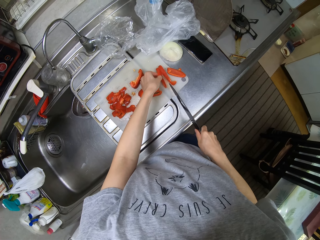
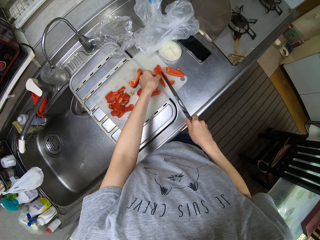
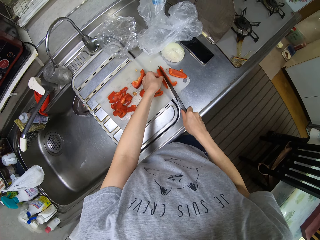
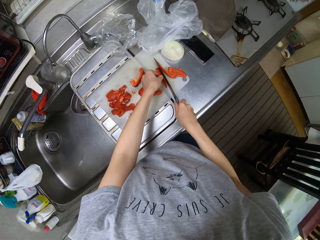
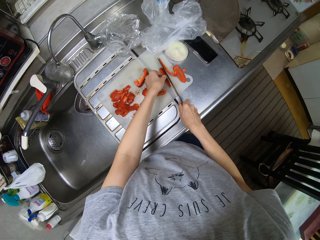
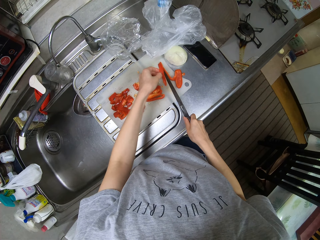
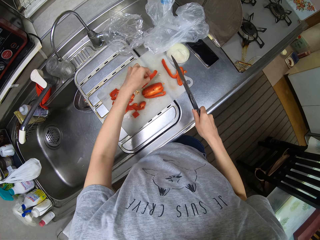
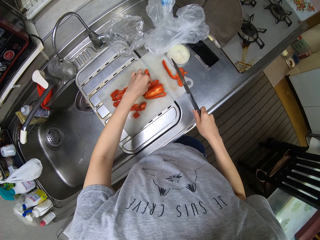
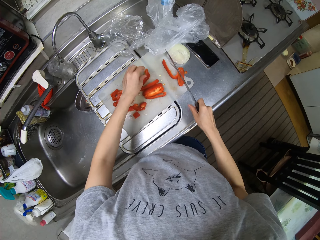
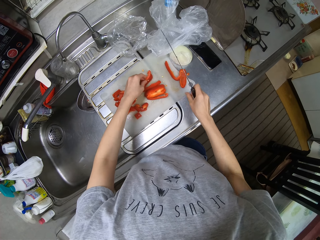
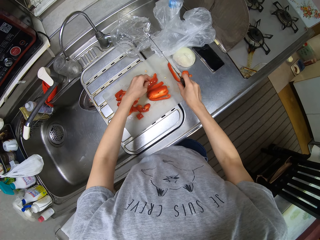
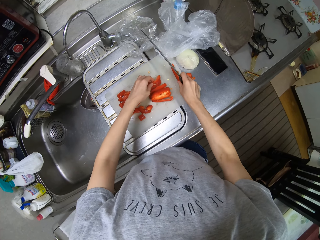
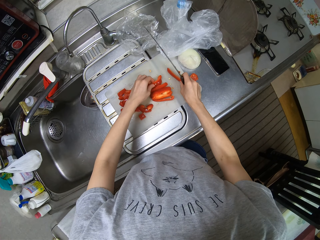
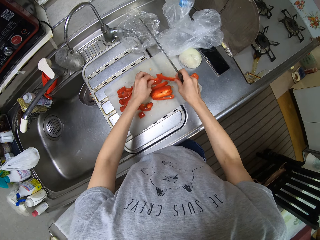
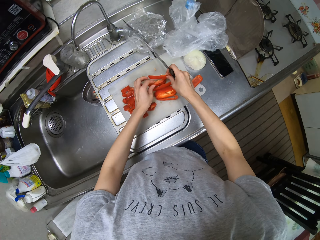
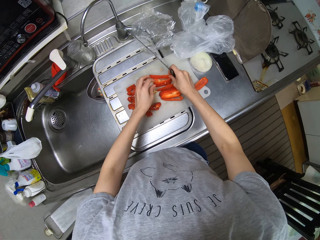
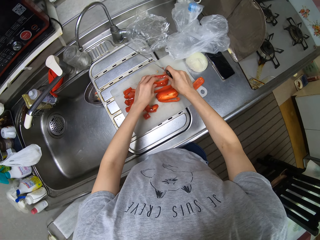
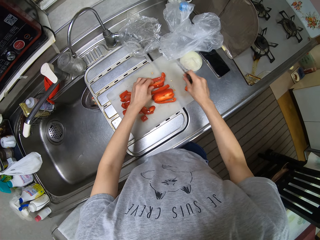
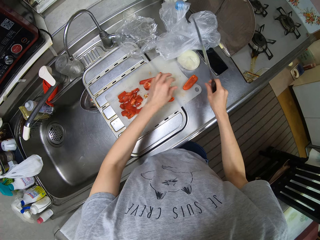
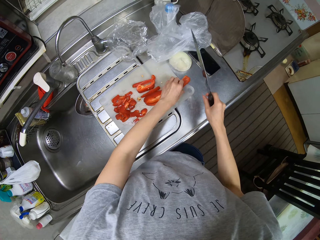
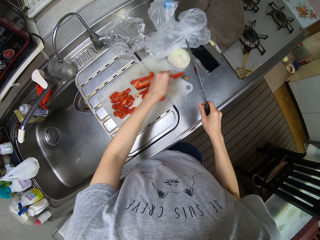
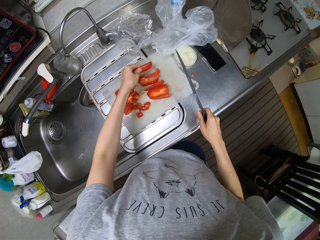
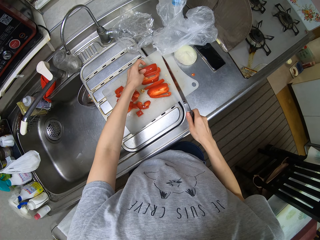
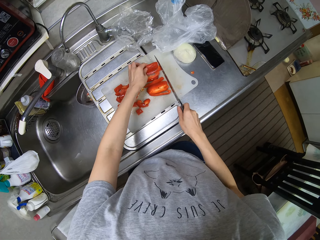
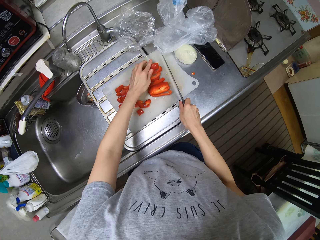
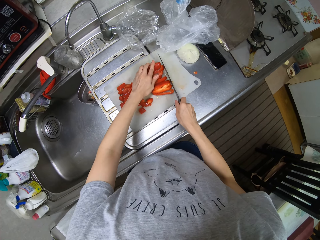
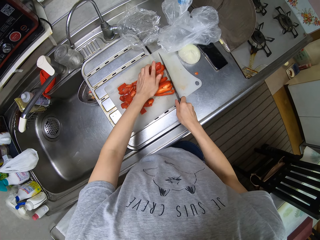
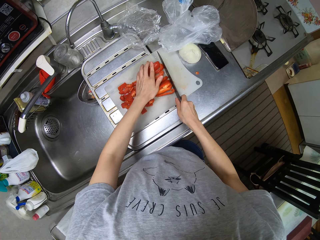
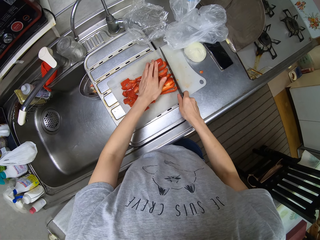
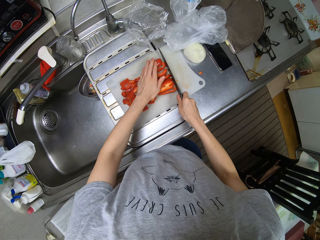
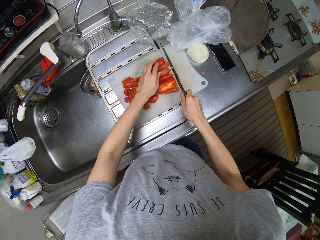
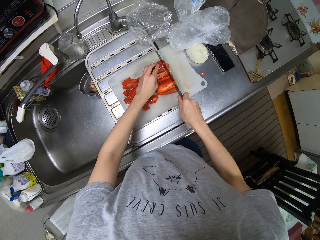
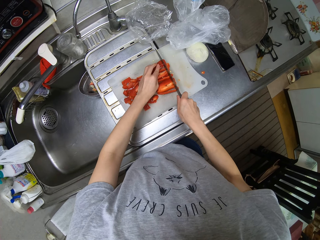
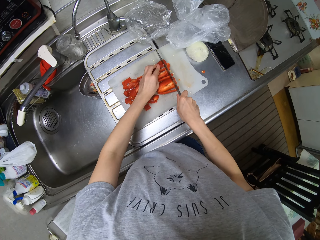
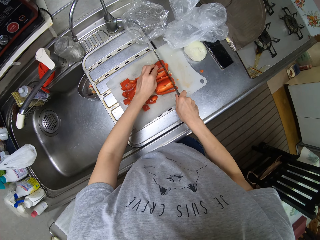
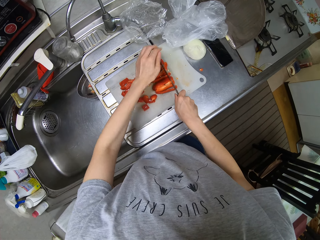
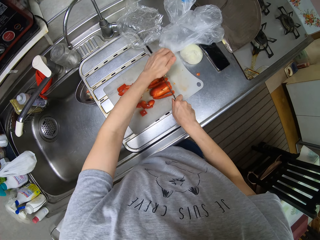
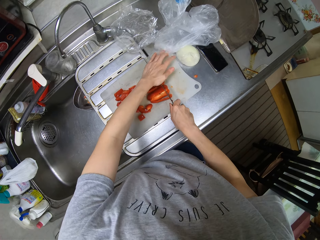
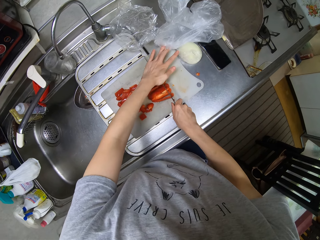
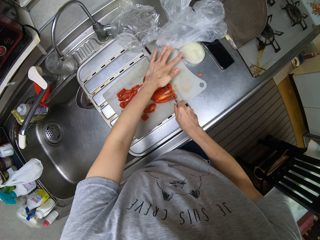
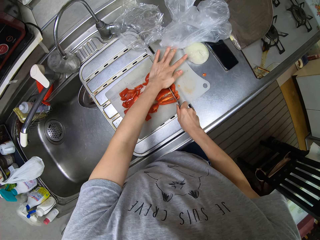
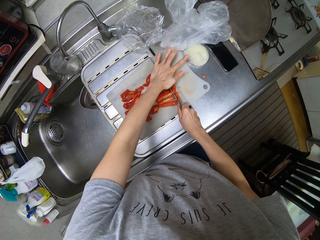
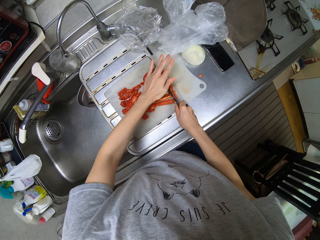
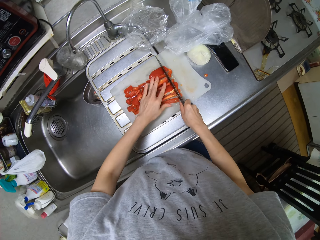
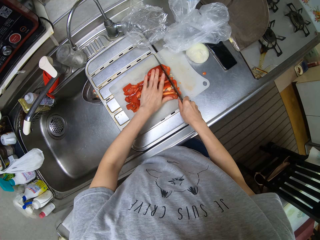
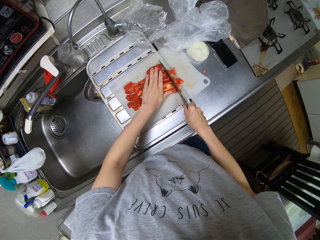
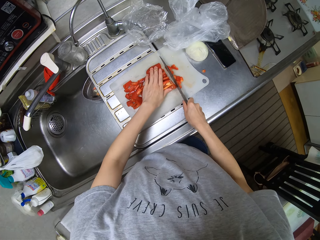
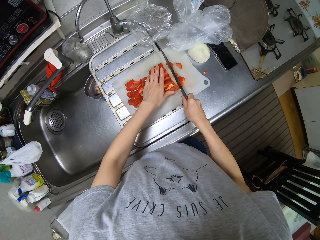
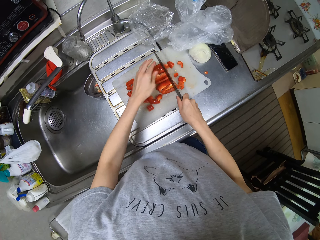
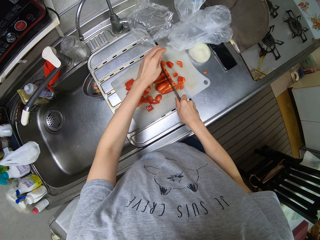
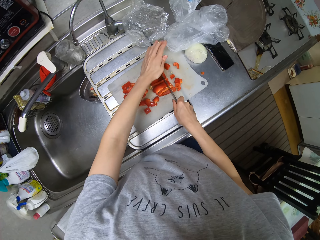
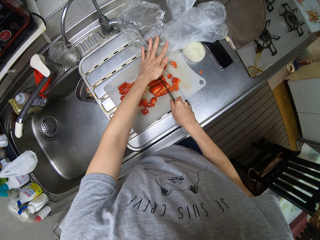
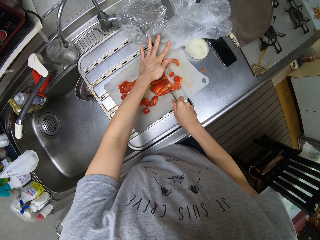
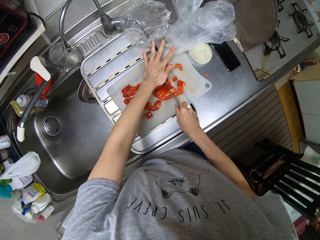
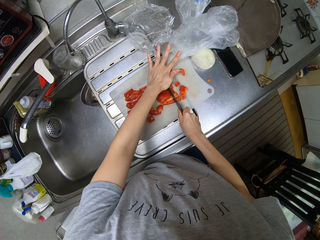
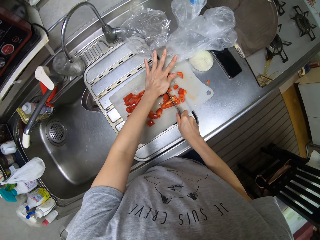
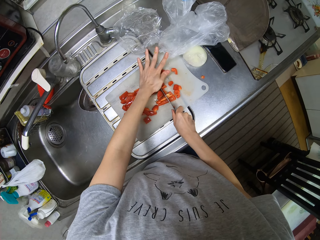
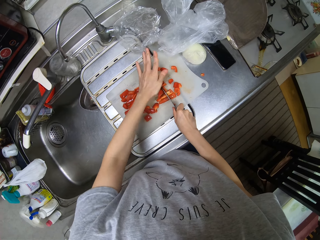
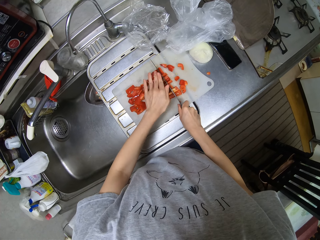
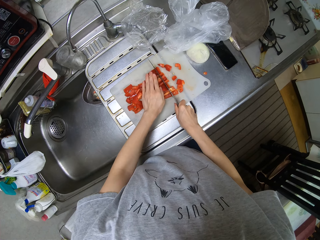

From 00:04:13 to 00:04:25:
The camera wearer arranges pieces of bell pepper on the chopping board. They cut a bell pepper on the chopping board with a knife. They press the knife on the bell pepper. They cut the bell pepper on the chopping board with the knife. They press the knife on the bell pepper.

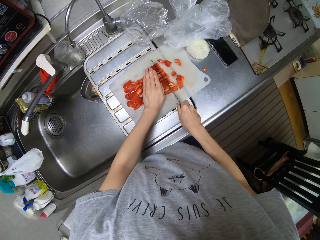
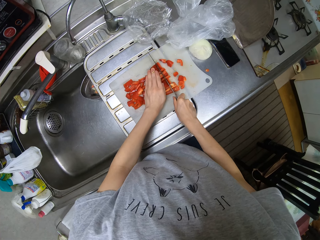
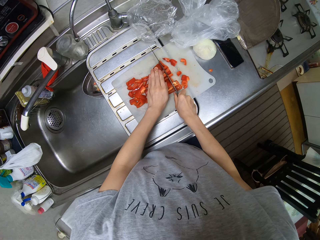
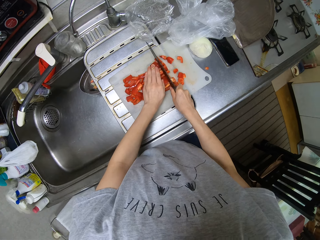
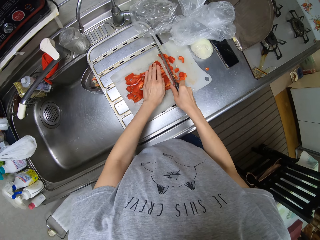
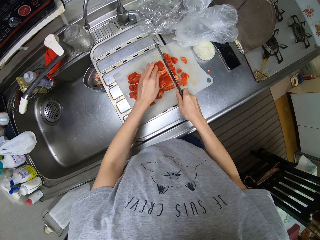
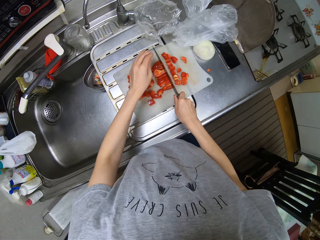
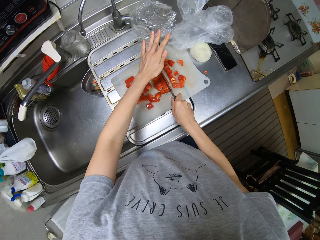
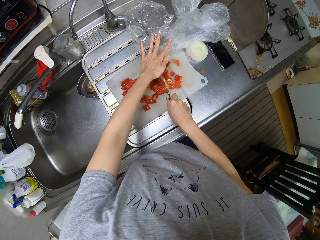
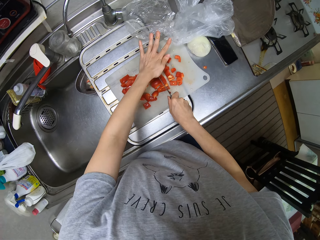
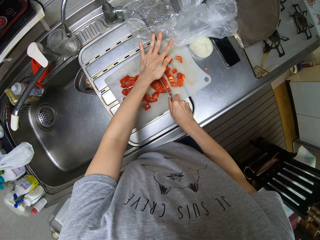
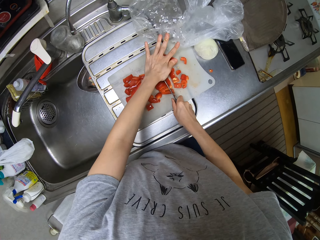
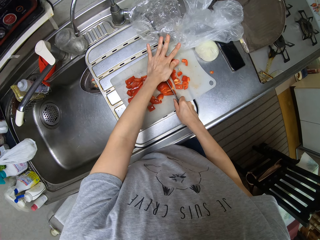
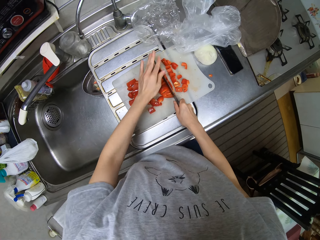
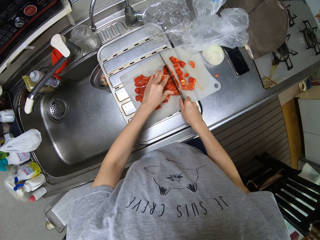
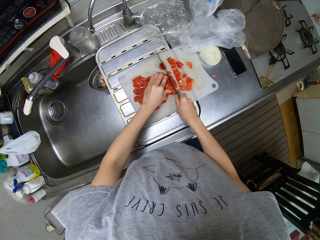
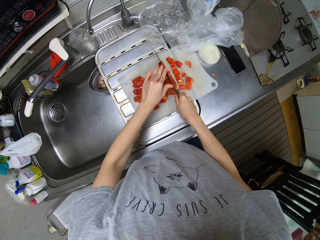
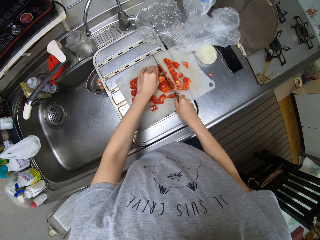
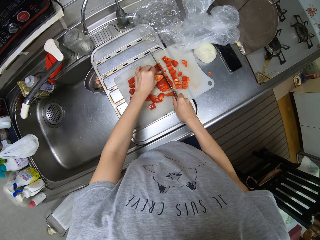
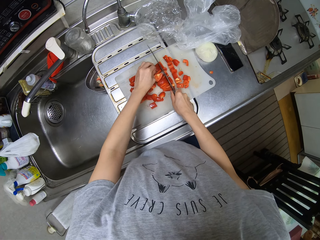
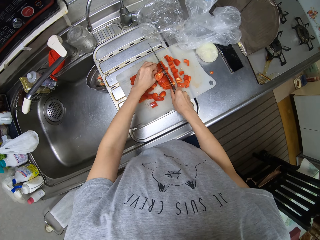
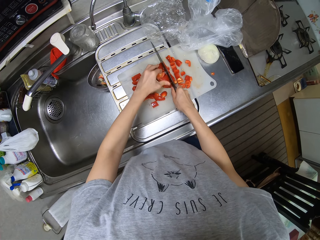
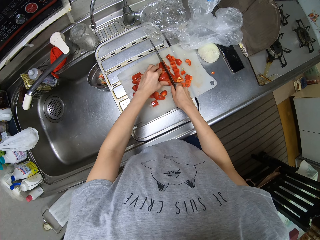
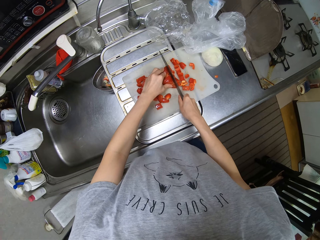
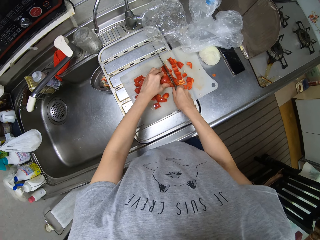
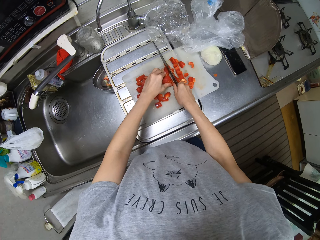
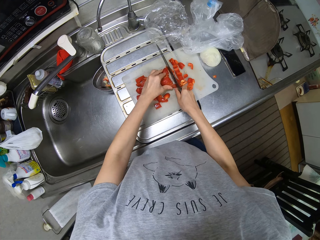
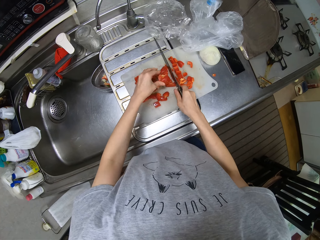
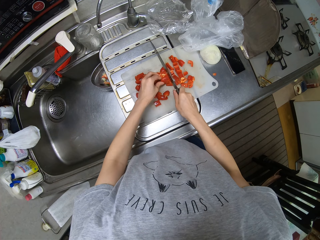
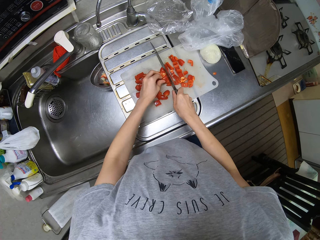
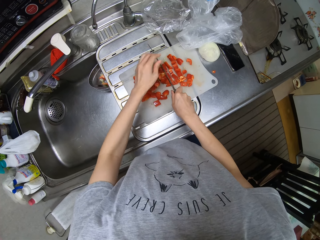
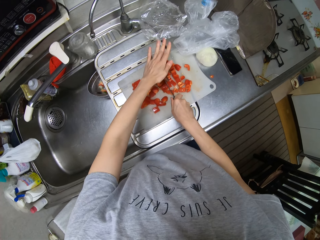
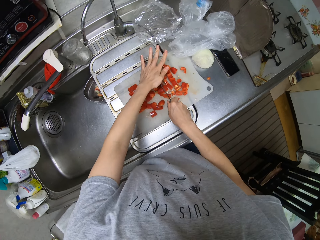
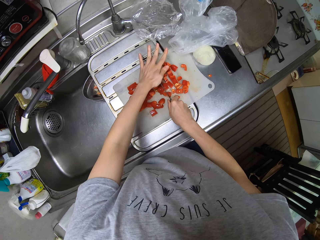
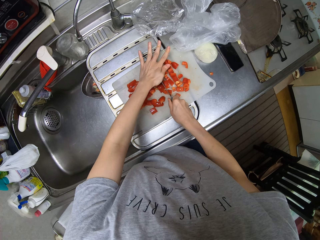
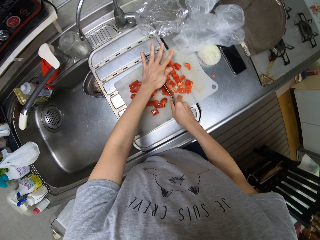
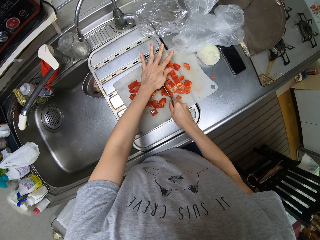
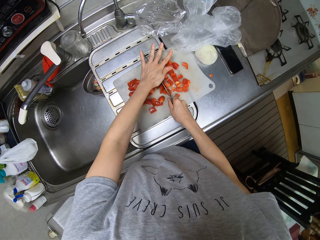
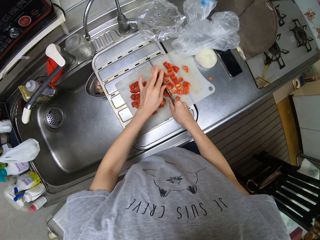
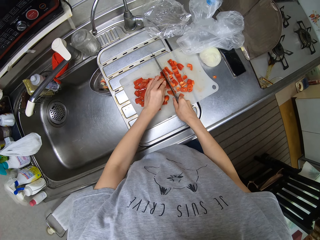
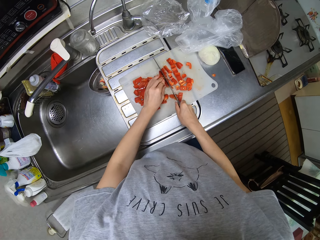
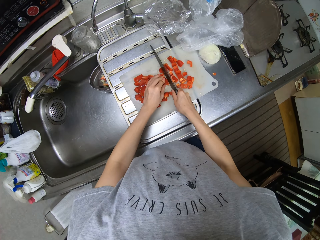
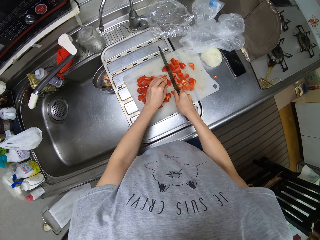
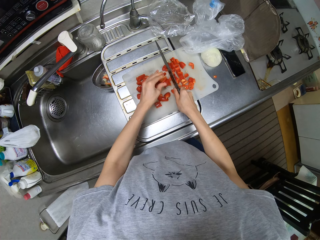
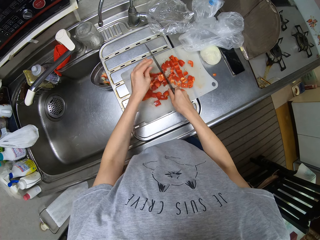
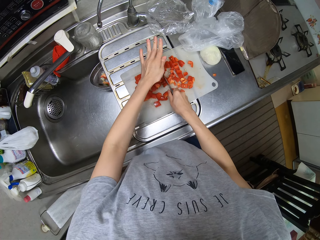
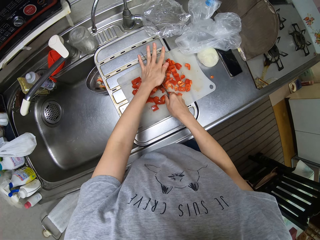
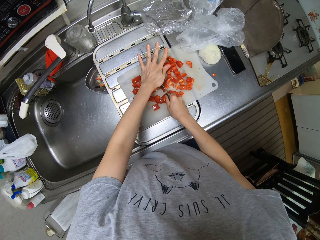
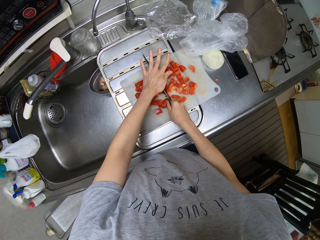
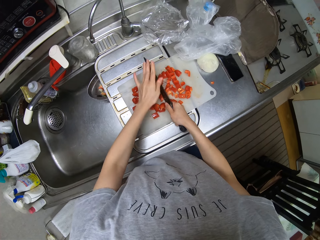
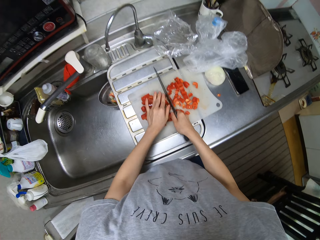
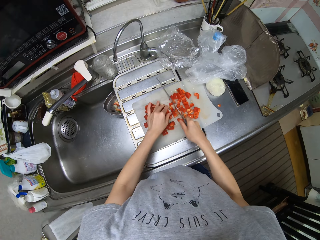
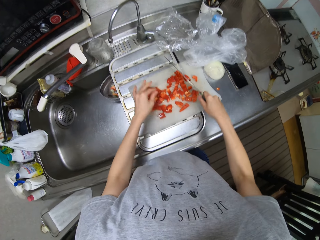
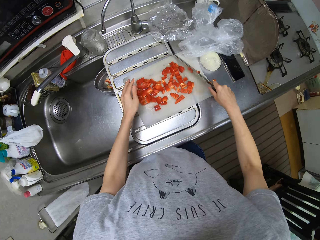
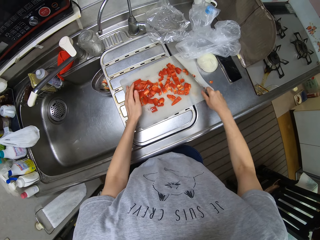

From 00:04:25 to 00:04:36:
The camera wearer cuts a bell pepper on the chopping board with a knife. They press the knife on the bell pepper. They cut the bell pepper on the chopping board with the knife. They press the knife on the bell pepper. They cut the bell pepper on the chopping board with the knife. They press the knife on the bell pepper.
